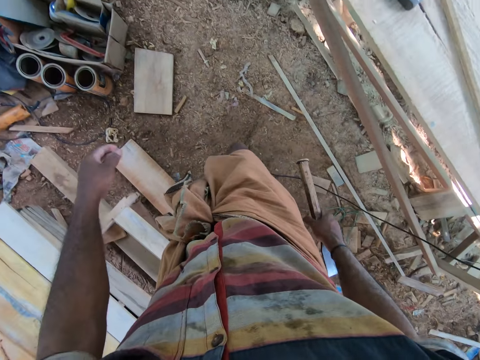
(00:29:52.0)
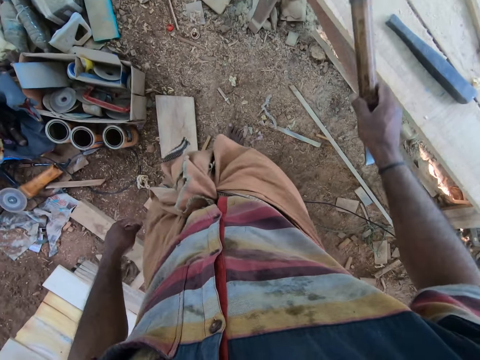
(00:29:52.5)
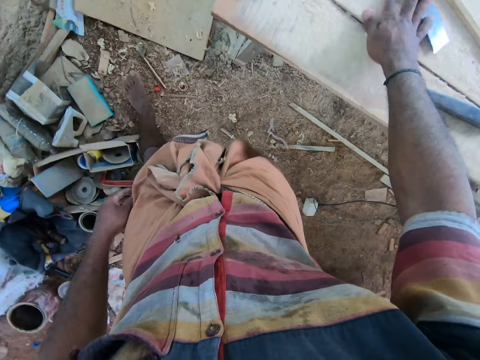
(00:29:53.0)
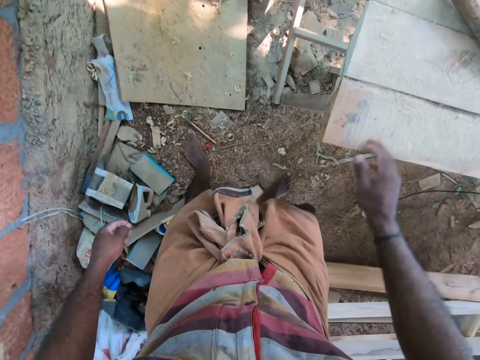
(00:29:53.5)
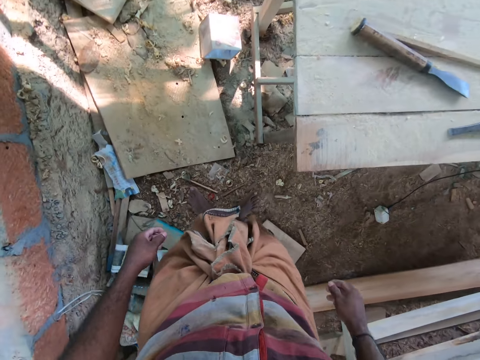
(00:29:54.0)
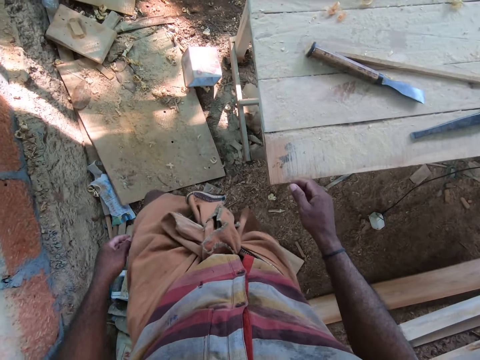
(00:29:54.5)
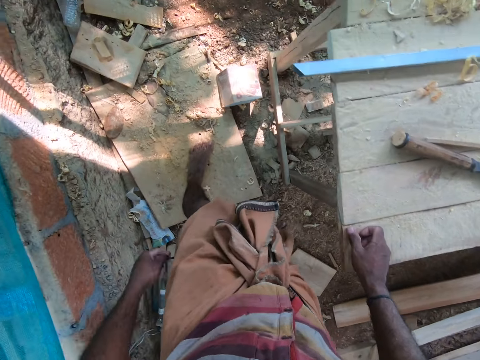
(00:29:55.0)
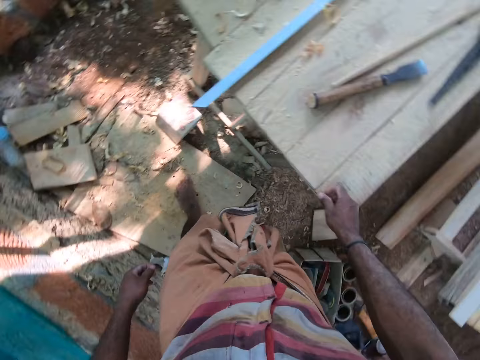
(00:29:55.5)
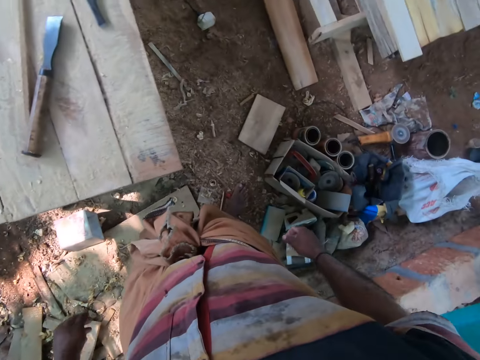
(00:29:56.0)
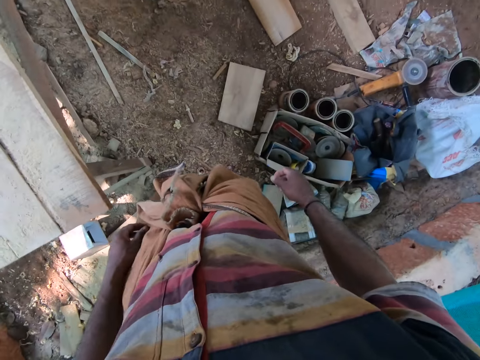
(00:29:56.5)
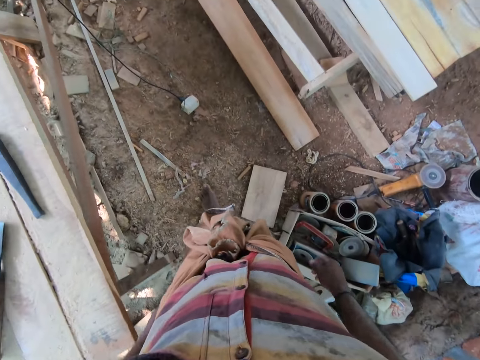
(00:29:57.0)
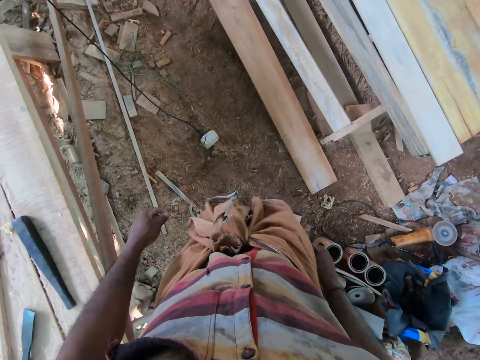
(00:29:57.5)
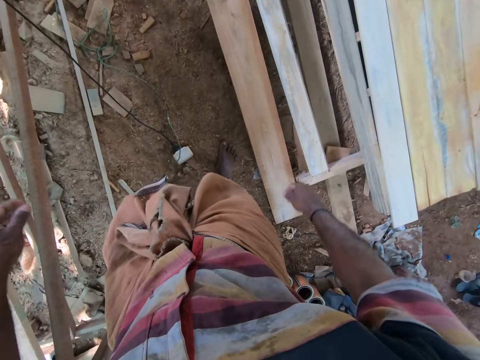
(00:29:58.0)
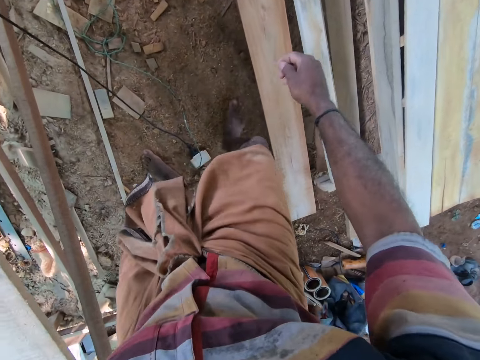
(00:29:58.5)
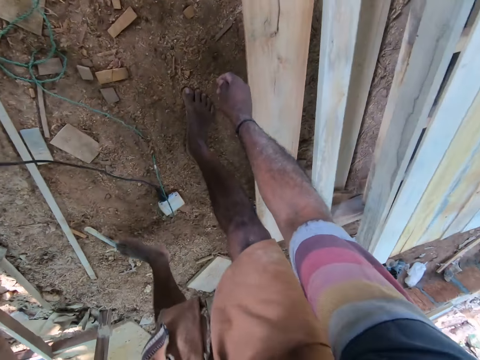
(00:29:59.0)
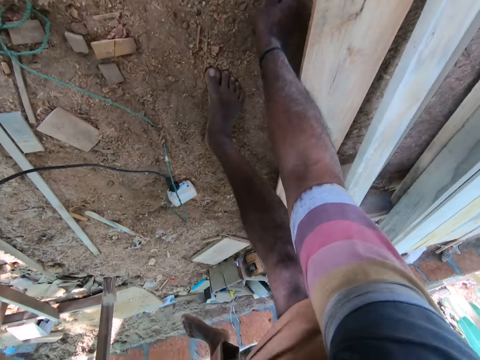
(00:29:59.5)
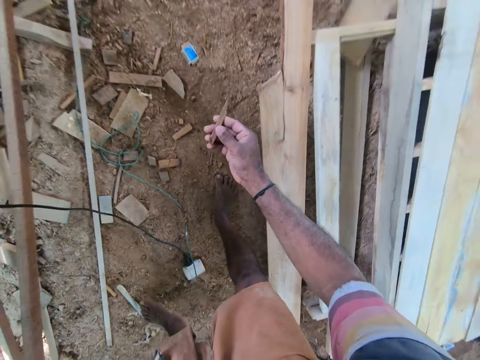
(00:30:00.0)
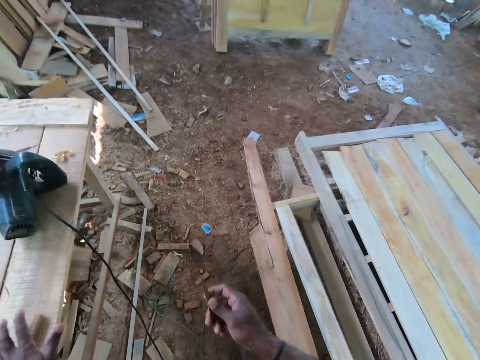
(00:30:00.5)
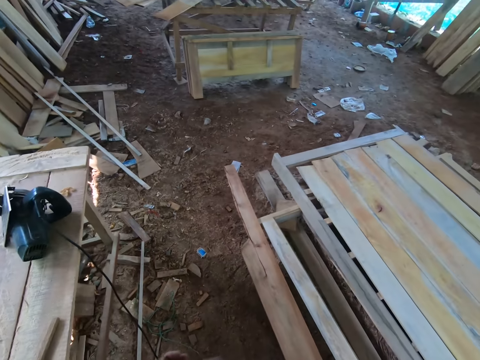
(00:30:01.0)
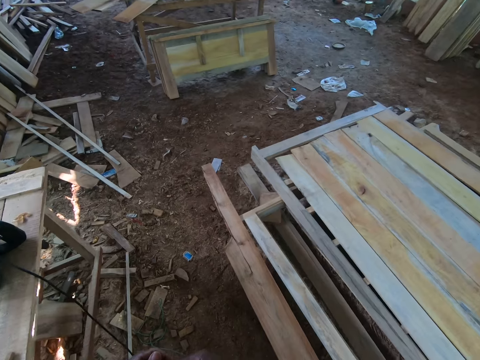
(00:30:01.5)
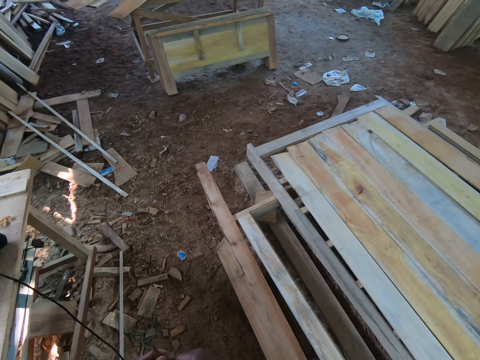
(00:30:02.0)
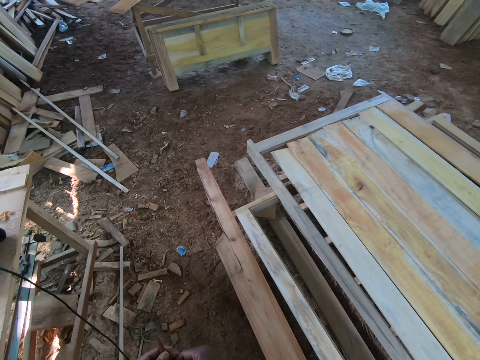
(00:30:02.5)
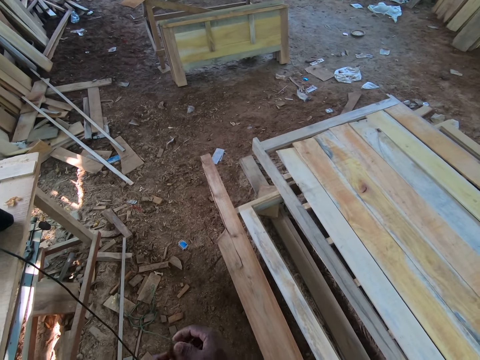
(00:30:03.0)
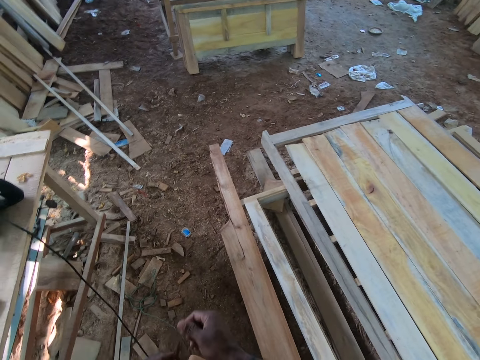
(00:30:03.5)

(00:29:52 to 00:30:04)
The camera wearer drops the chisel on the work bench with his right hand. He moves around. He picks a chunk of wood or stick from the ground with his right hand. He holds the chunk of wood with his hands.

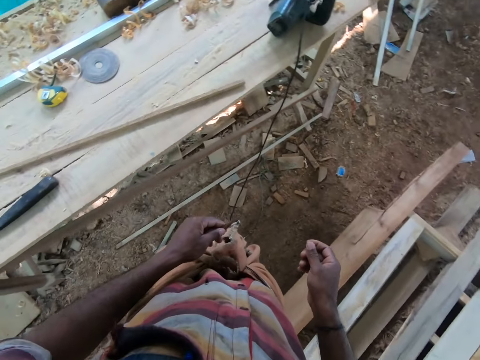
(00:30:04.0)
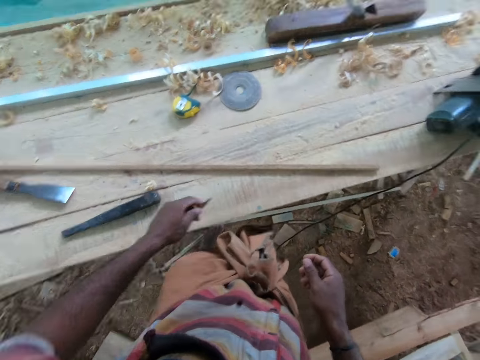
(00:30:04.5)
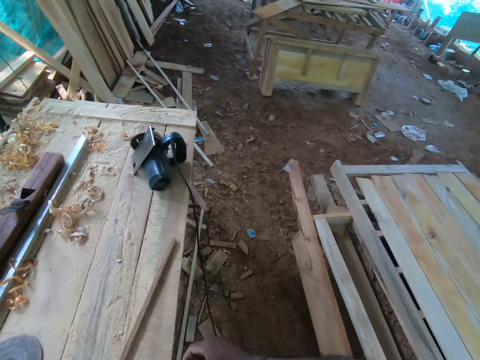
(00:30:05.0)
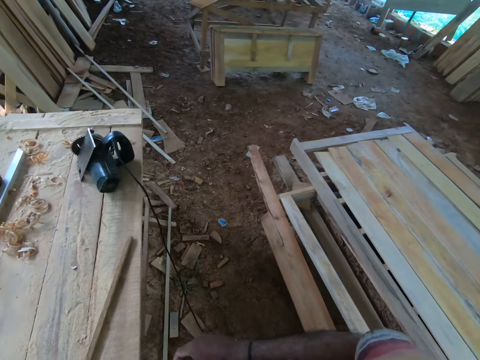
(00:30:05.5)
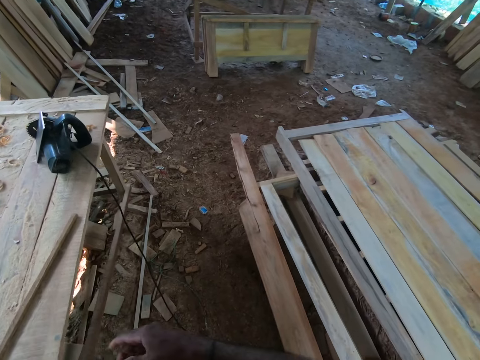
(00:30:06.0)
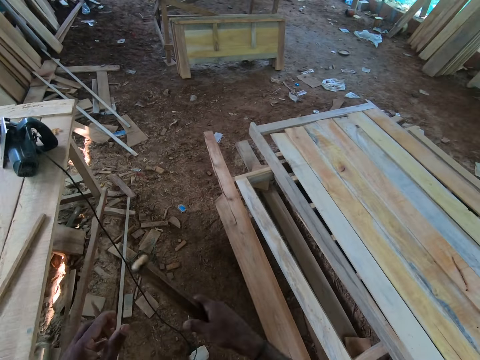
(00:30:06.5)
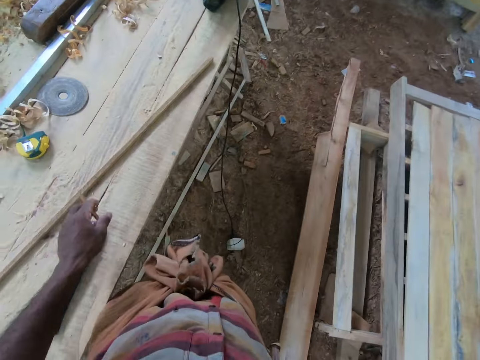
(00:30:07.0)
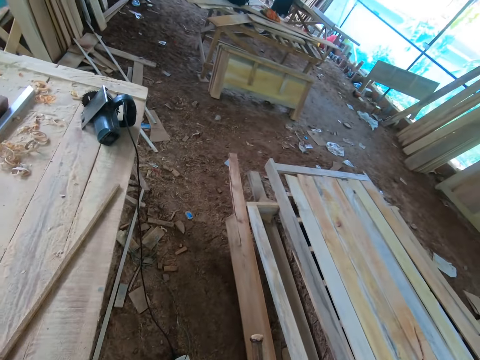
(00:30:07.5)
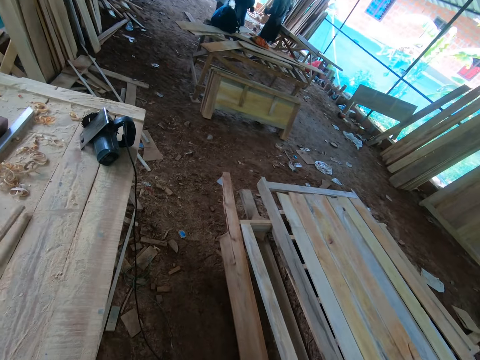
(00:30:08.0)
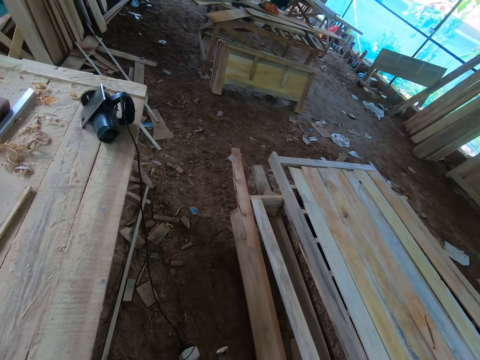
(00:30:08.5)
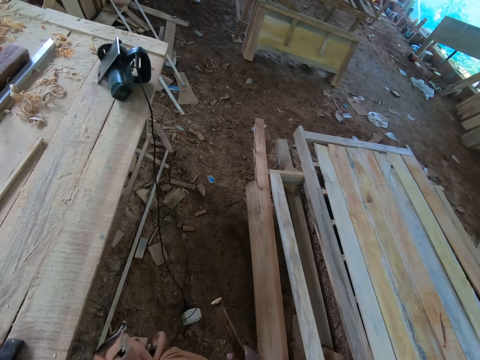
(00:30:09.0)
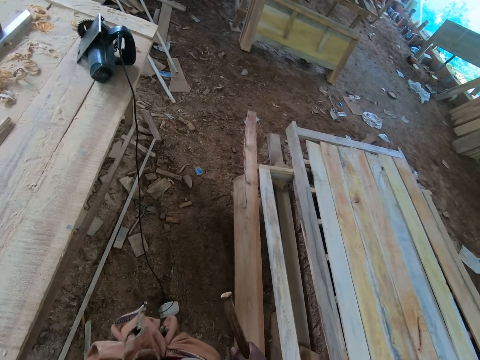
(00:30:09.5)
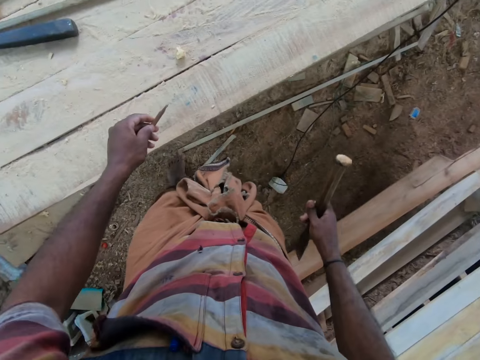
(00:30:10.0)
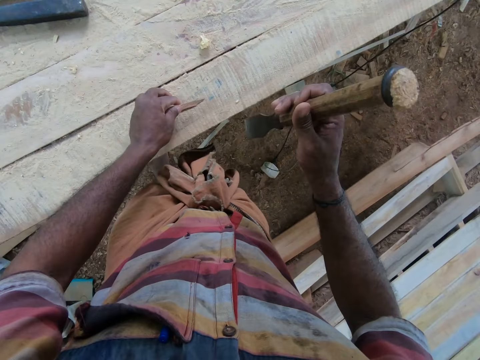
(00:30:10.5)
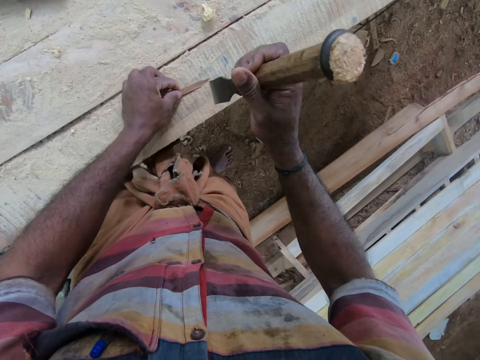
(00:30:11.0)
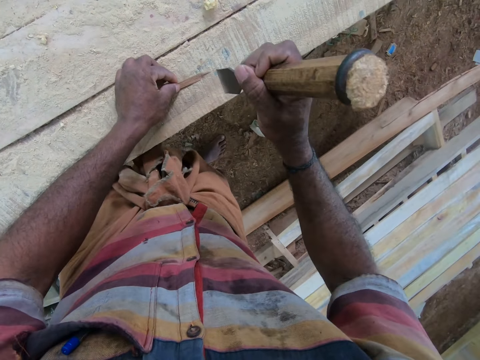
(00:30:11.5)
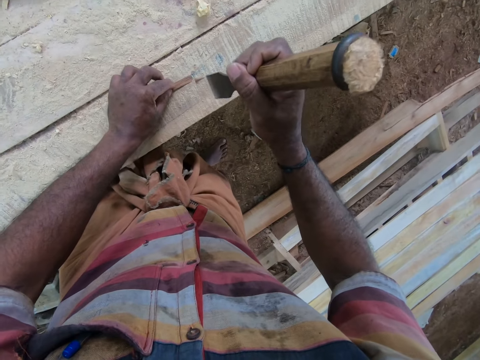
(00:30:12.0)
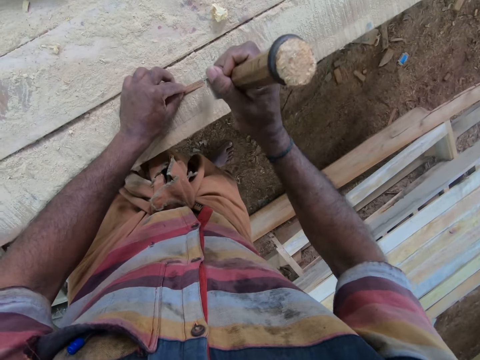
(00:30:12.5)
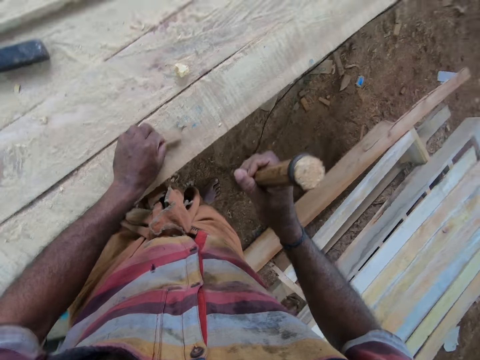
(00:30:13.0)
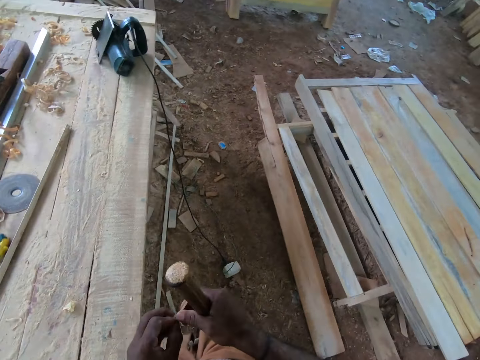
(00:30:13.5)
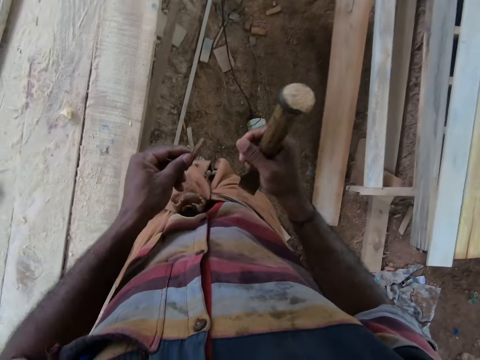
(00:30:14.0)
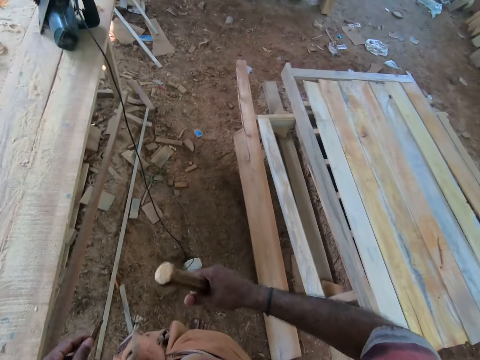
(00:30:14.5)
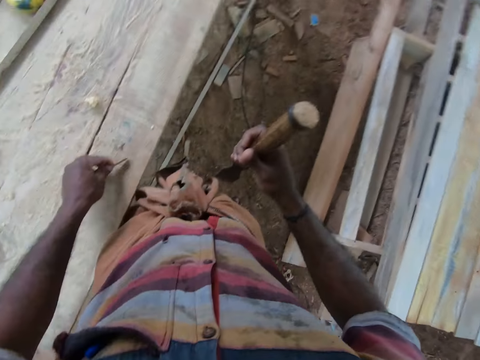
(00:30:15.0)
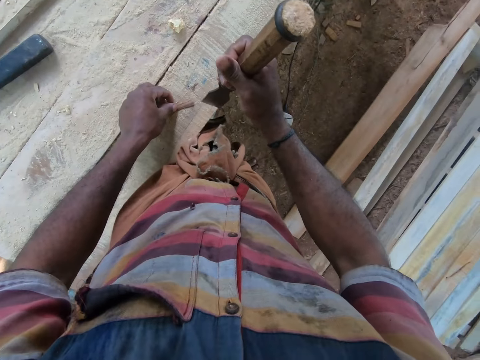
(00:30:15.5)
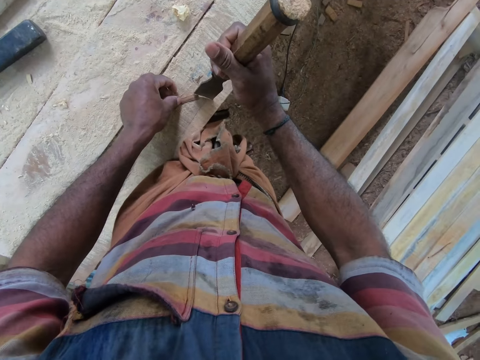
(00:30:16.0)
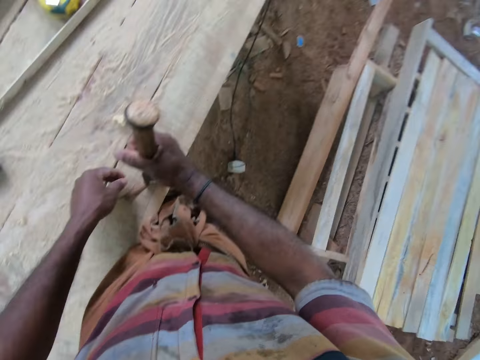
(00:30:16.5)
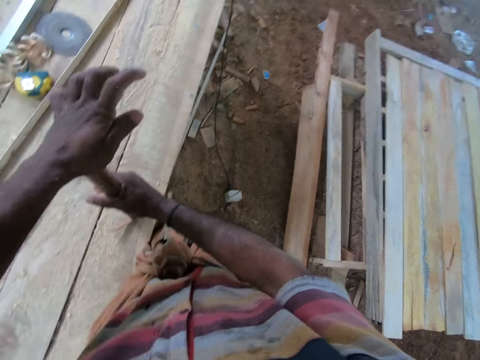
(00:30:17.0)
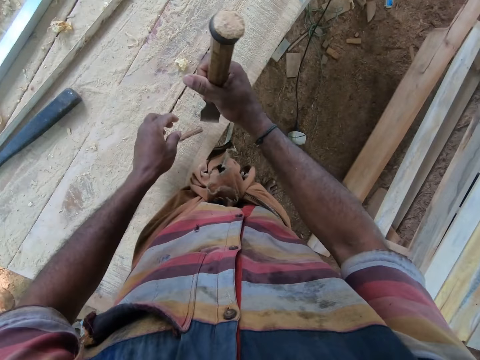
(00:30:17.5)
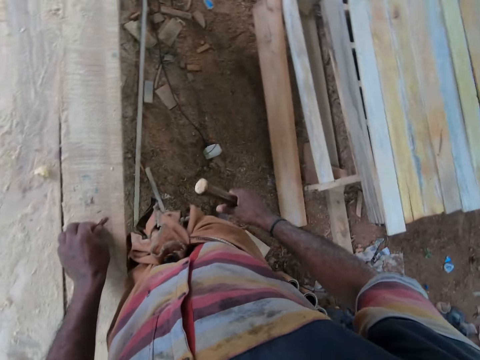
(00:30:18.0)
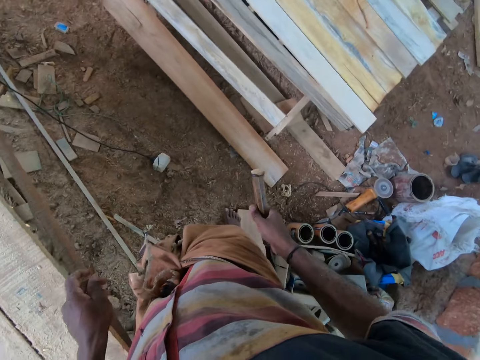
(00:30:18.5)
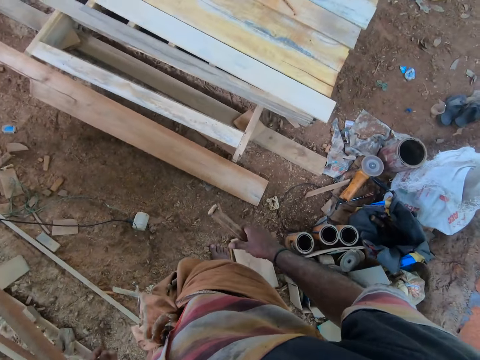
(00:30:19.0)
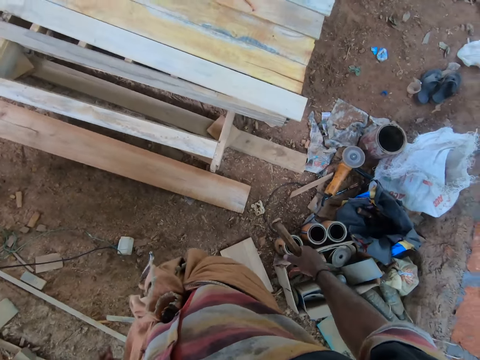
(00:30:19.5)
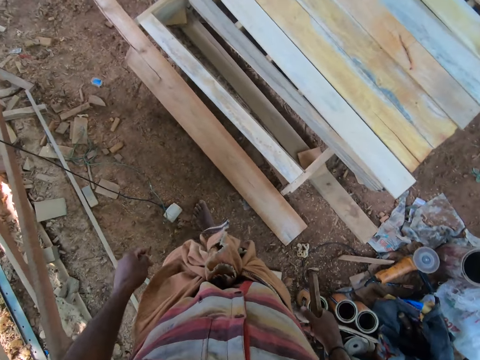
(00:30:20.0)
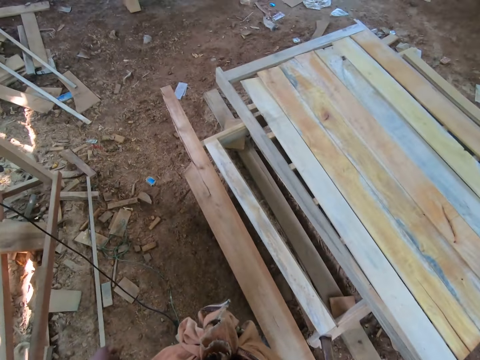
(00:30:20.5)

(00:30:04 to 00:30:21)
The camera wearer looks around. He passes the chisel to his right hand. He picks the chisel from the table. He moves a piece of wood on the work bench with his left hand. He places the chunk of wood in his left hand on the work bench. He hits the chunk of wood with the chisel in his right hand. He cuts the stick using the chisel. He removes the chunk of wood from the work bench with his left hand. He places the chunk of wood in his left hand on the work bench. He places the chisel in his right hand on the chunk of wood. He hits the chisel with his left hand. He removes the chunk of wood from the work bench with his left hand.
